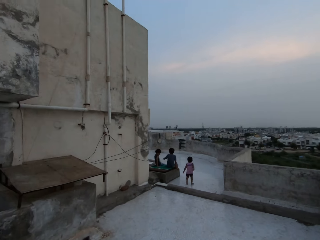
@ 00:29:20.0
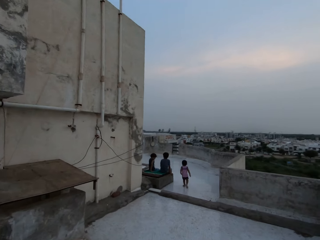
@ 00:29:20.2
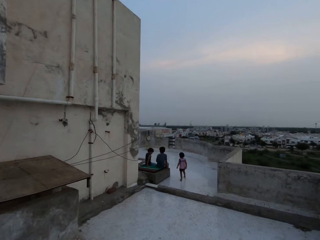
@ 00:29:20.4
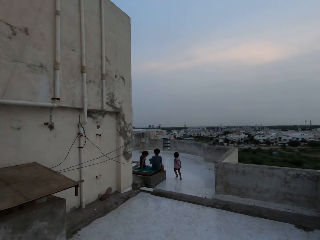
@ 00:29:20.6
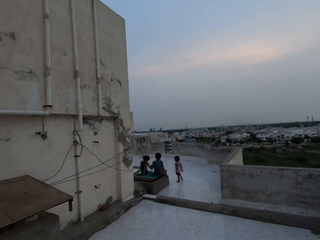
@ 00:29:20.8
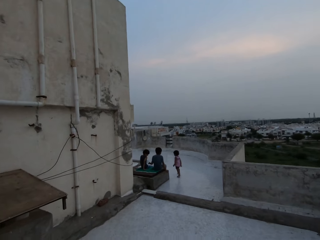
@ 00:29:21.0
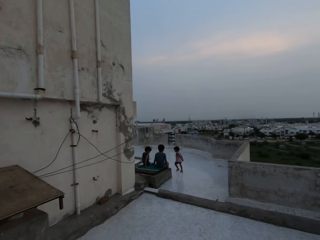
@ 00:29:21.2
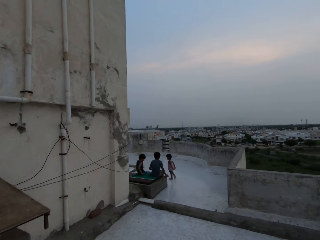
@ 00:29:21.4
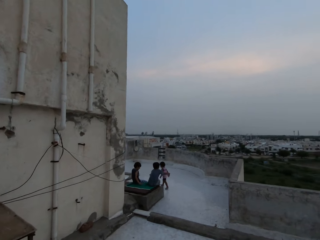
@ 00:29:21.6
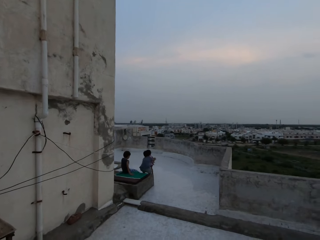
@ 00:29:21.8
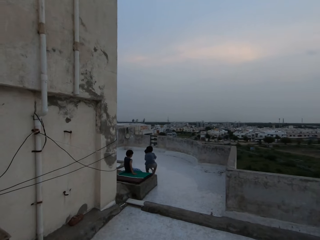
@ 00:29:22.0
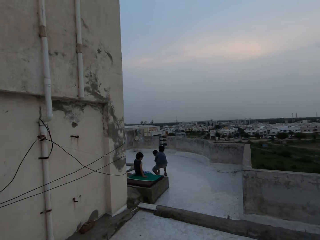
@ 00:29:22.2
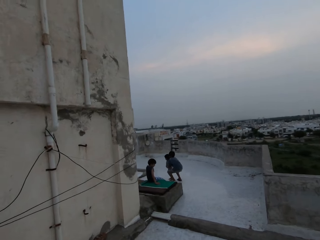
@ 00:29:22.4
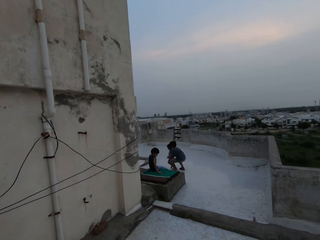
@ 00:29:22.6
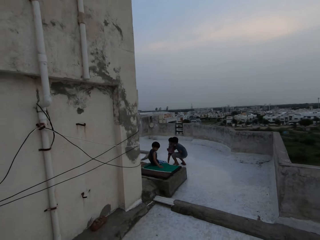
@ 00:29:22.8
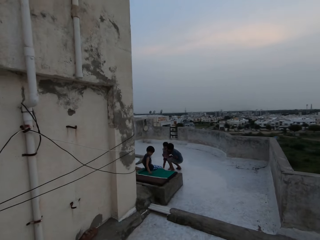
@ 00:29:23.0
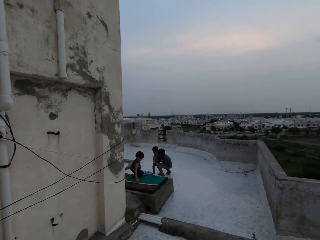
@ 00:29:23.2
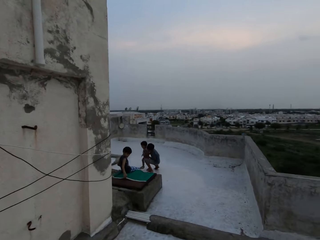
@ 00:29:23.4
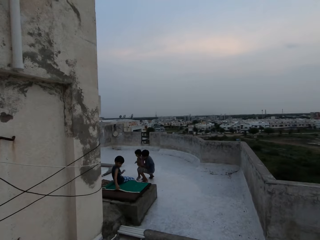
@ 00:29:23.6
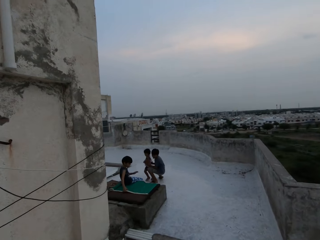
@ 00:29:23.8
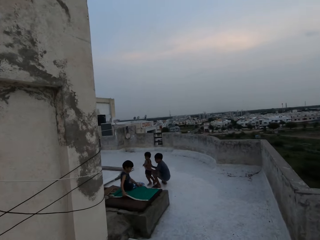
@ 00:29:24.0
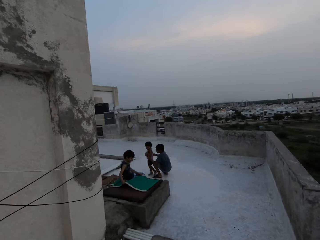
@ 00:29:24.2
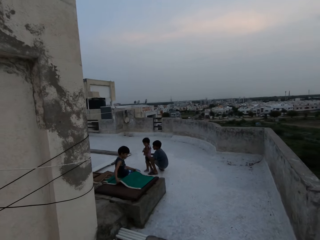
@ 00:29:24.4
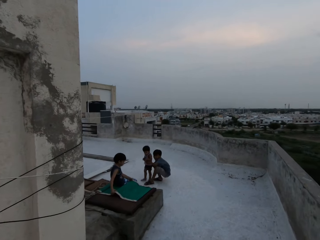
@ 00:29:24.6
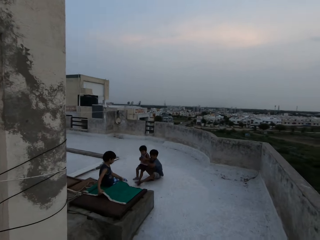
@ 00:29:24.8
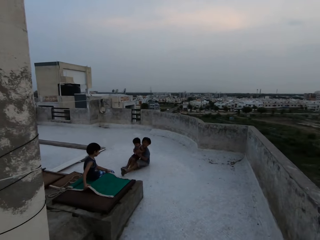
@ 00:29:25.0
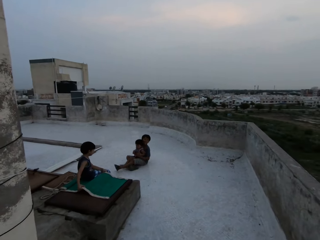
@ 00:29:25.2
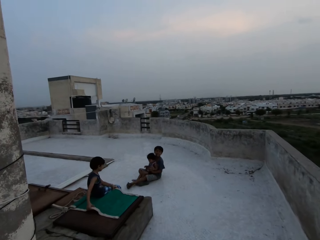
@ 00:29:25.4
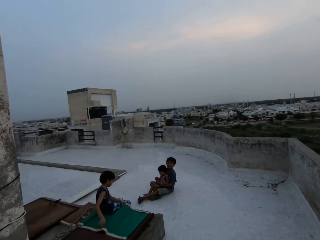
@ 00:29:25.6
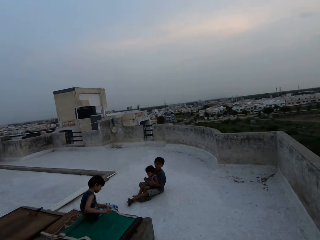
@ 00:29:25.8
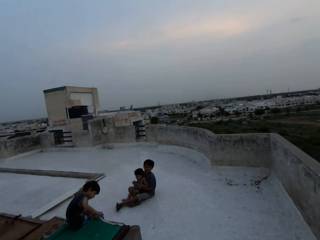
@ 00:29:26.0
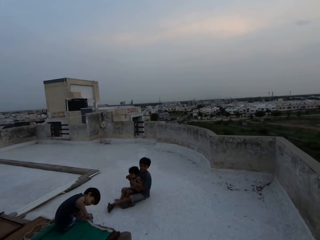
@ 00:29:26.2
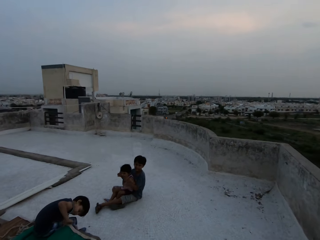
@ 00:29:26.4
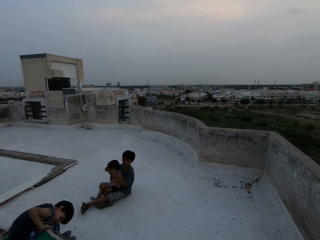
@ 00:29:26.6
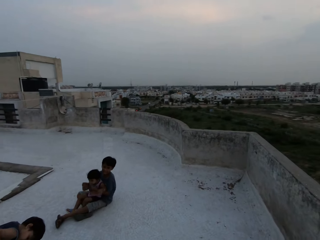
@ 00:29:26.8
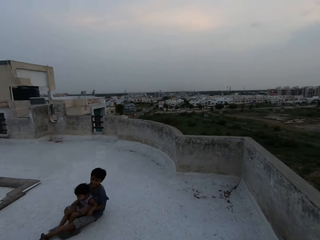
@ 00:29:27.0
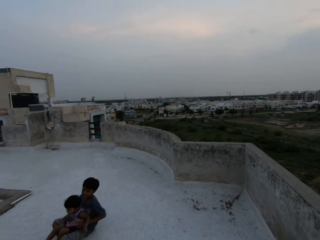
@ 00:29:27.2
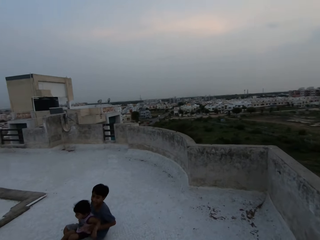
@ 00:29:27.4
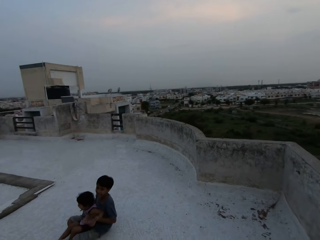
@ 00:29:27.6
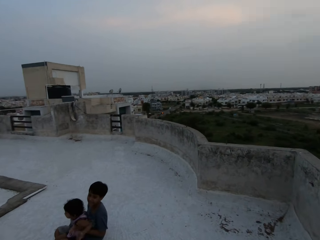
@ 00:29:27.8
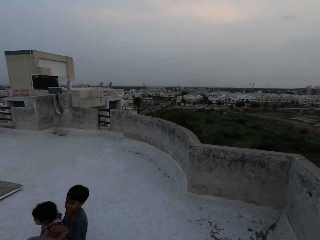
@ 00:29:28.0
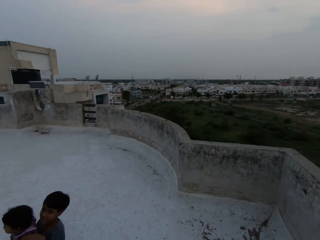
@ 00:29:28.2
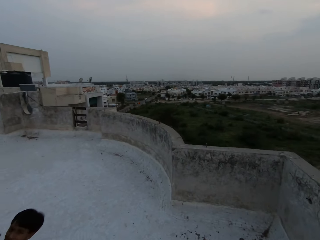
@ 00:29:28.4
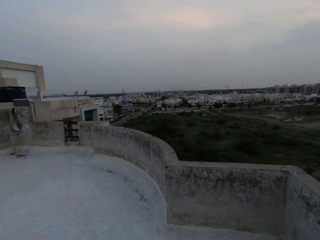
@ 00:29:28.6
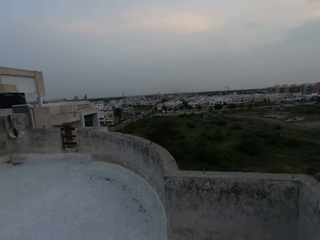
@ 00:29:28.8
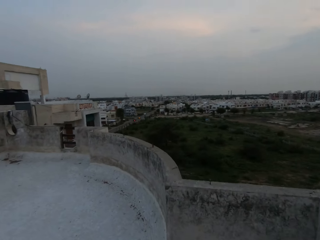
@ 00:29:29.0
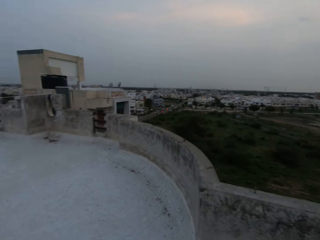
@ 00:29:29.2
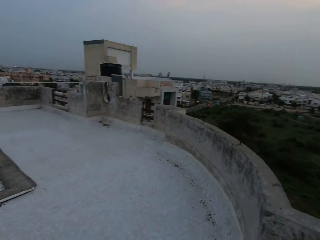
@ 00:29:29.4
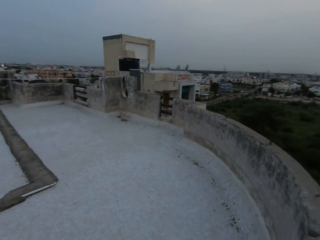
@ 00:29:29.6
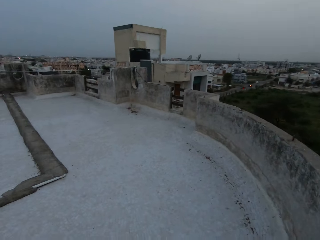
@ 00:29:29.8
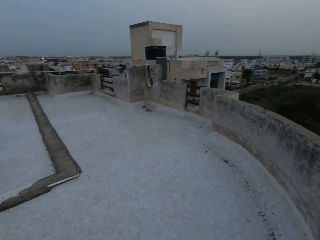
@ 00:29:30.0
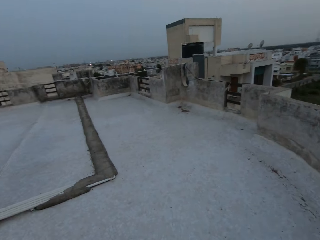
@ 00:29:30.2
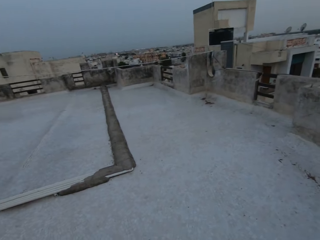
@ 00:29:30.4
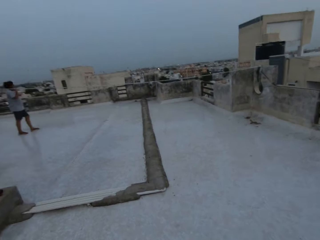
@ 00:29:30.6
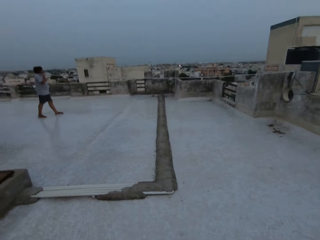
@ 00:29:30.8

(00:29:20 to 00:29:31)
The camera wearer walks around the terrace. A boy holds another boy with both hands. The first boy sits on the floor of the terrace with the other boy.

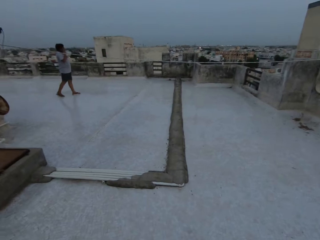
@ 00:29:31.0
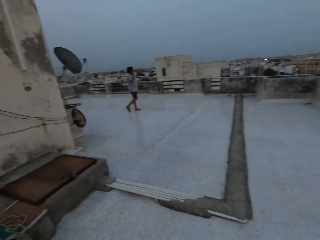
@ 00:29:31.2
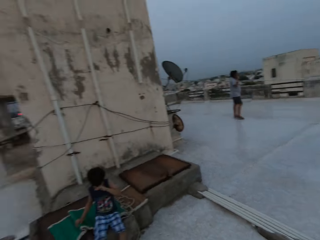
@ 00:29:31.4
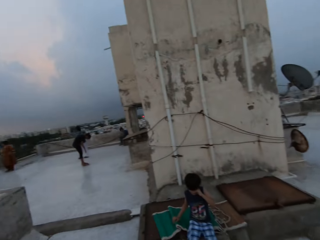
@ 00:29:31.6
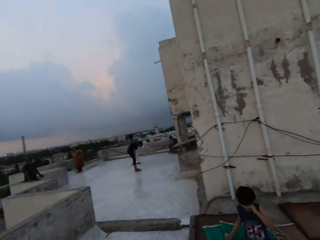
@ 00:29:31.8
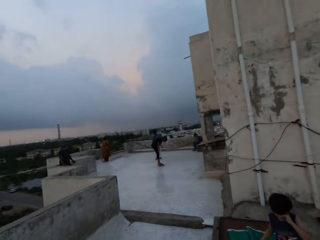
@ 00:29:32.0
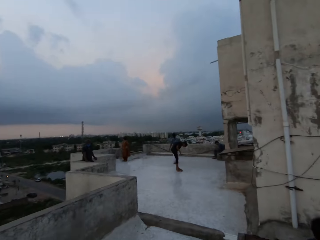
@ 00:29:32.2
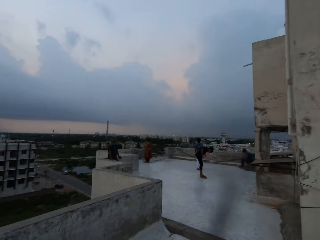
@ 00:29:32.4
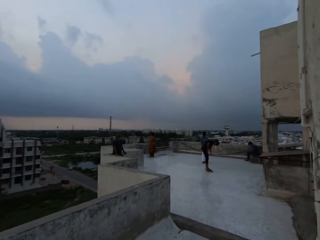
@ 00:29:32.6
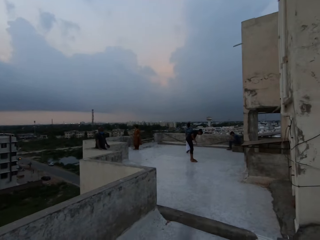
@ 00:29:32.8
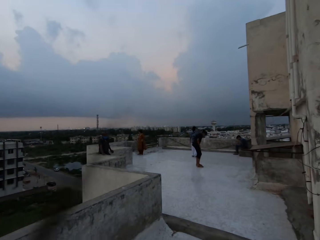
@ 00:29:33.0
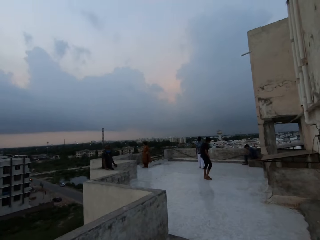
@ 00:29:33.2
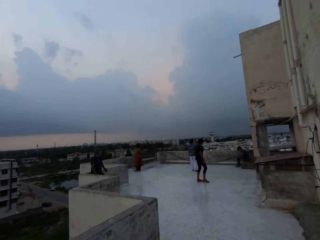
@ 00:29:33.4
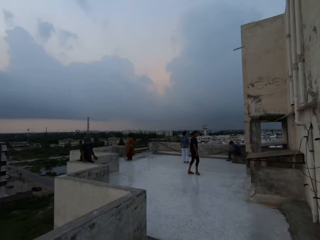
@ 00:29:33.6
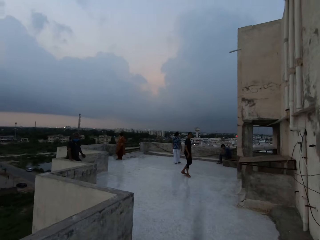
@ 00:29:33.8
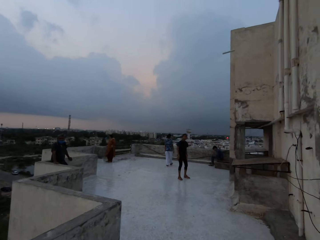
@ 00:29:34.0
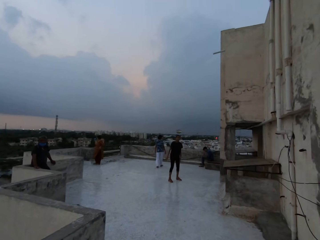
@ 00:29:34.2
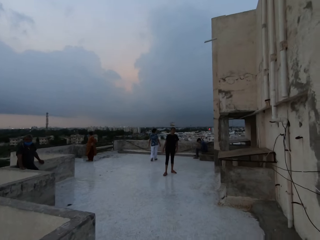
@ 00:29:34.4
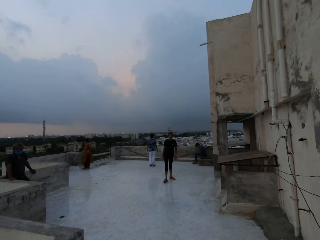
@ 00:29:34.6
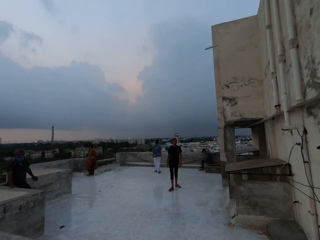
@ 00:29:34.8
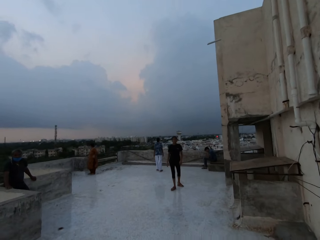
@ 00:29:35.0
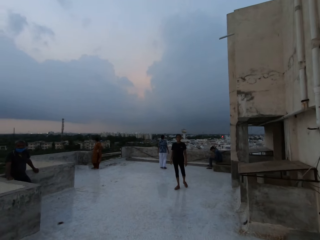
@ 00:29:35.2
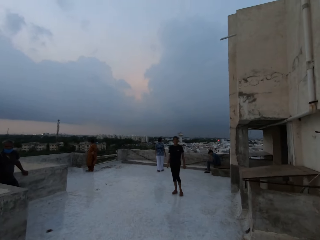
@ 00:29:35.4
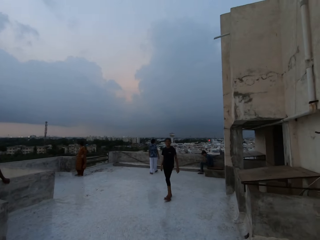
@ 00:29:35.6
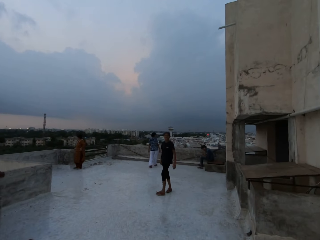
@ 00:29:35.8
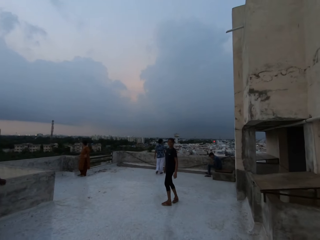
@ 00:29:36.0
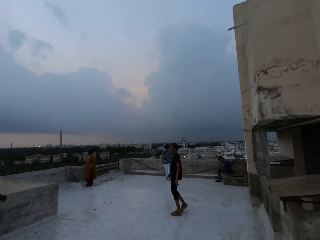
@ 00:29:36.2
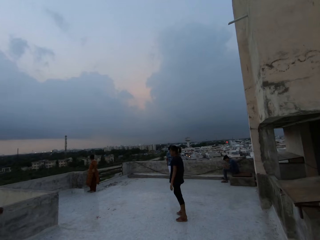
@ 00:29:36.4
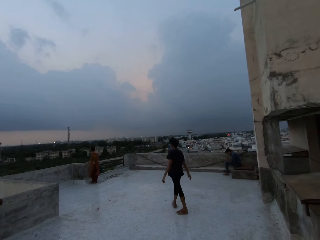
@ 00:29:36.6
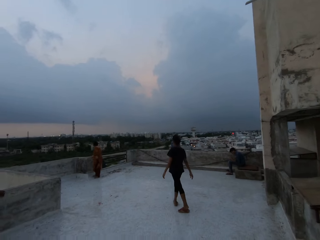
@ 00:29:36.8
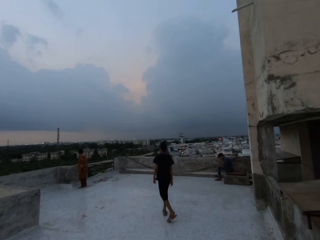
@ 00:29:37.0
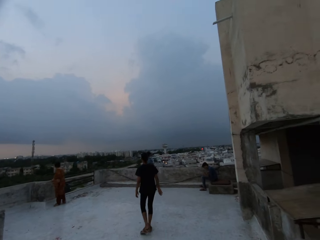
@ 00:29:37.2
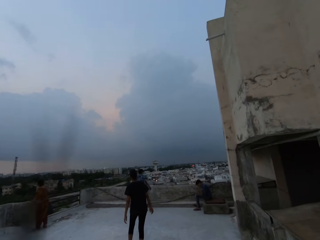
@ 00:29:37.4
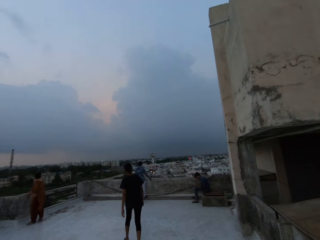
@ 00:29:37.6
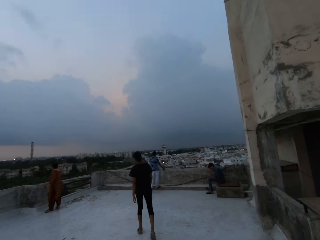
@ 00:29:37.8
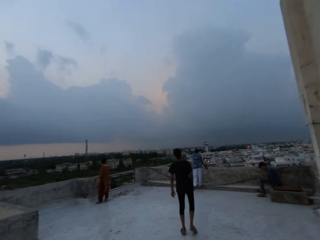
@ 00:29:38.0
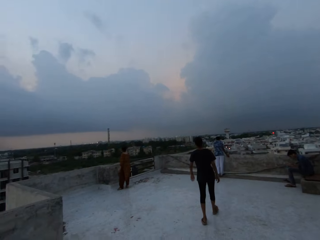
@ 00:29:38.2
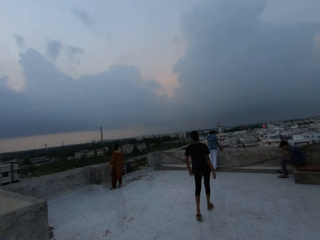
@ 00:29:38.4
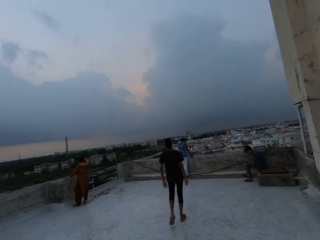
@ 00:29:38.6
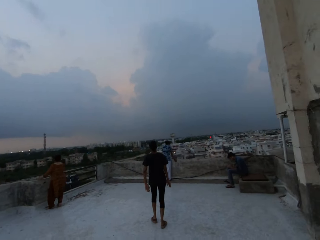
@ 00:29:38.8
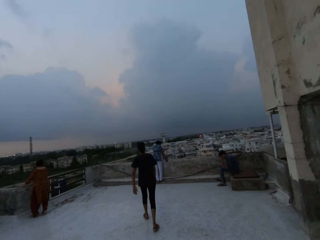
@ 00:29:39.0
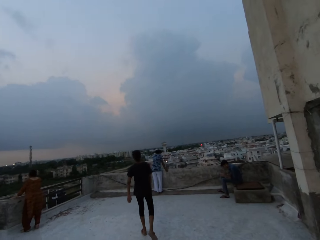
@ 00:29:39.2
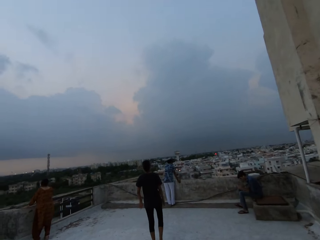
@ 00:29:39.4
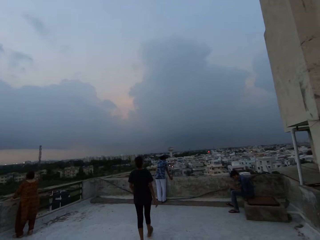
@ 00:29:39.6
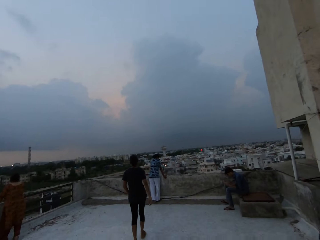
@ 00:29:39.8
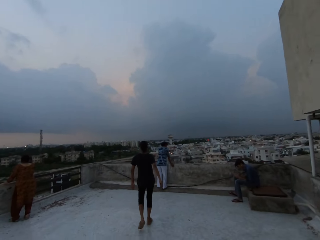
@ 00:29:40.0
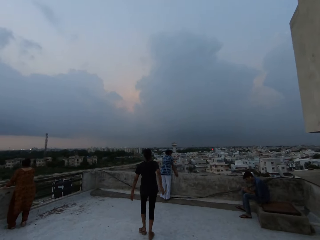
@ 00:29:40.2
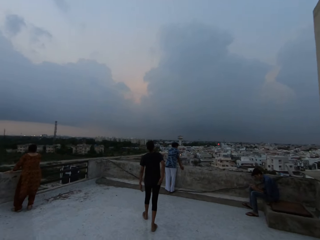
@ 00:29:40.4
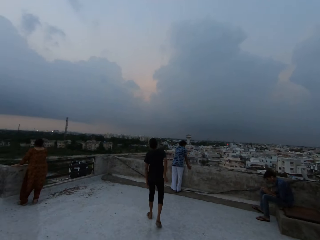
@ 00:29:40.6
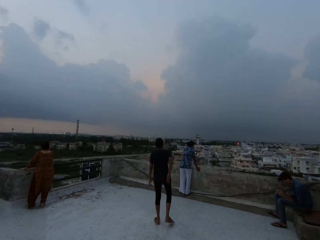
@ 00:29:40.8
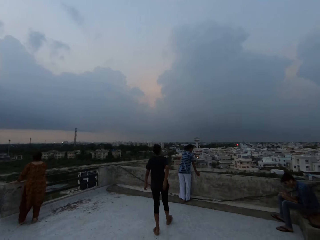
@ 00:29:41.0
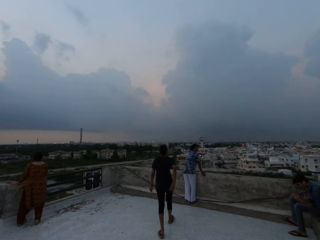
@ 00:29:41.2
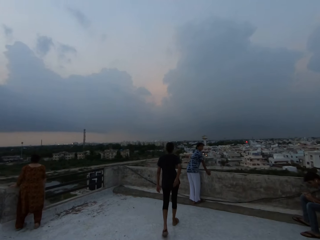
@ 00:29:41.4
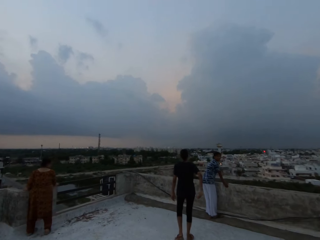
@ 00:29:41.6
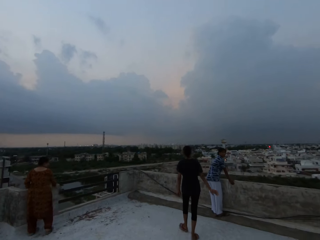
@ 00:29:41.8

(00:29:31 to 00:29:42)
The camera wearer interacts with the woman. They look around. They walk in the area.
